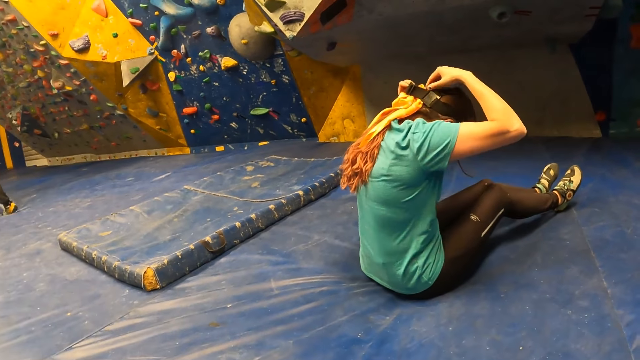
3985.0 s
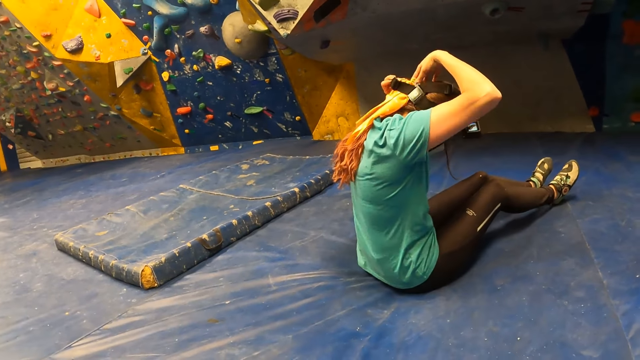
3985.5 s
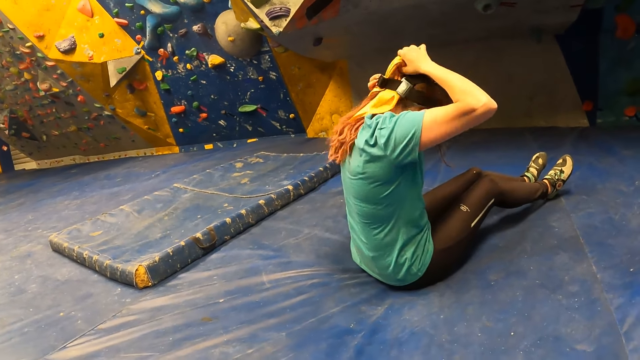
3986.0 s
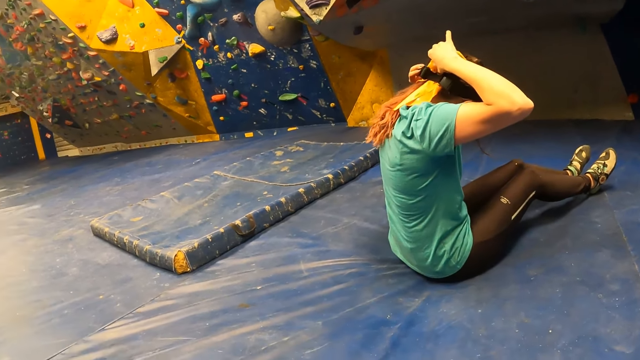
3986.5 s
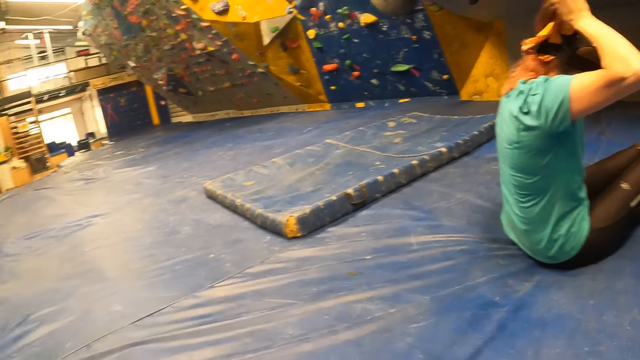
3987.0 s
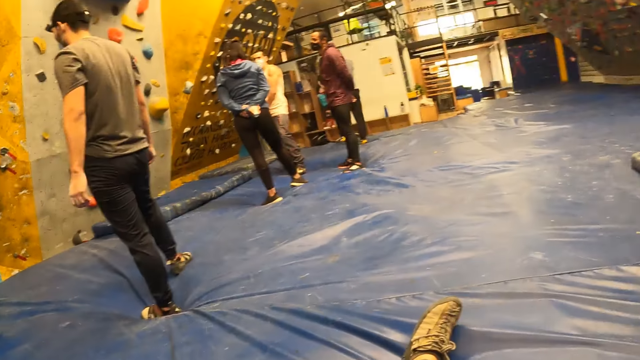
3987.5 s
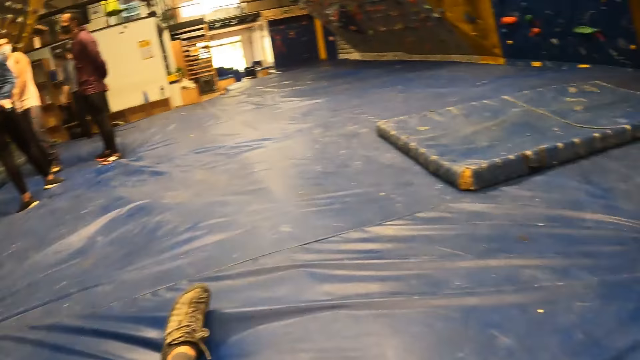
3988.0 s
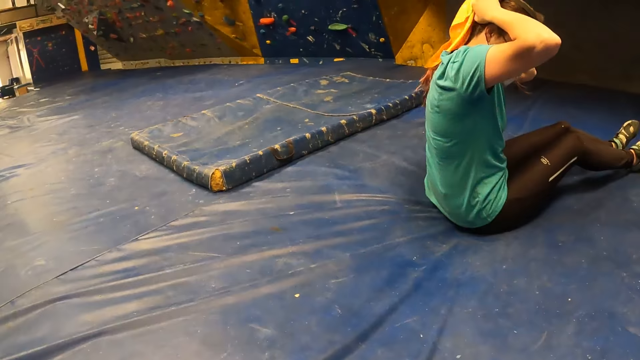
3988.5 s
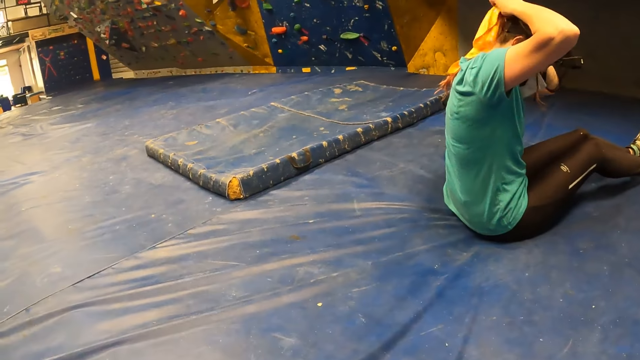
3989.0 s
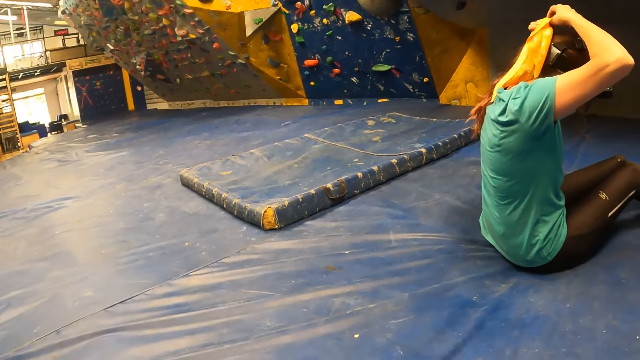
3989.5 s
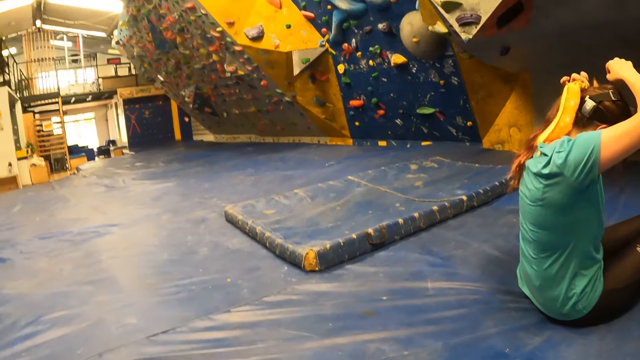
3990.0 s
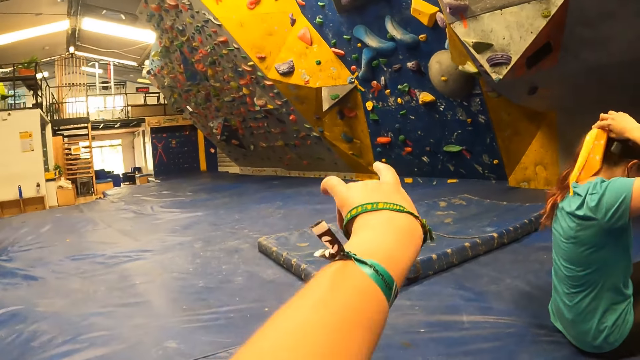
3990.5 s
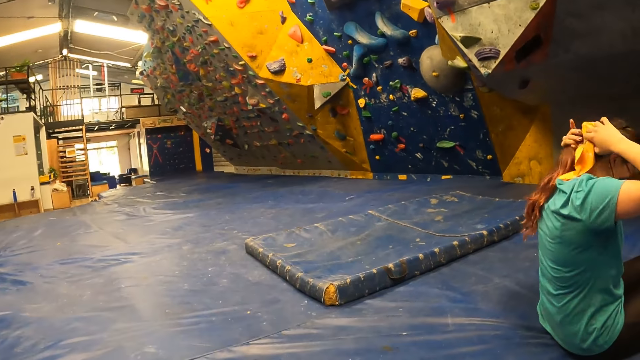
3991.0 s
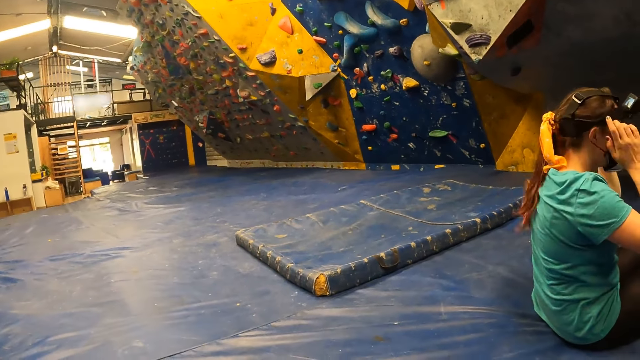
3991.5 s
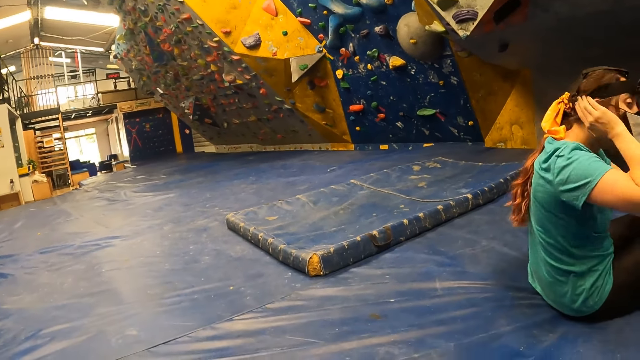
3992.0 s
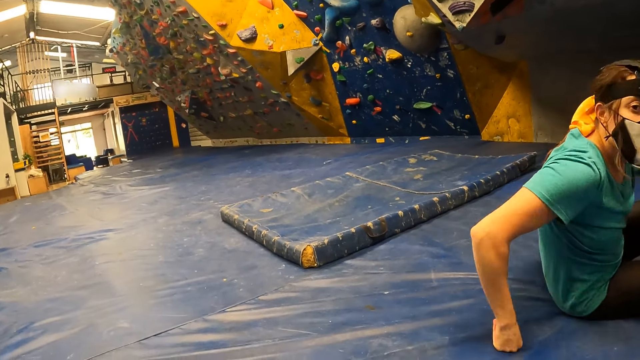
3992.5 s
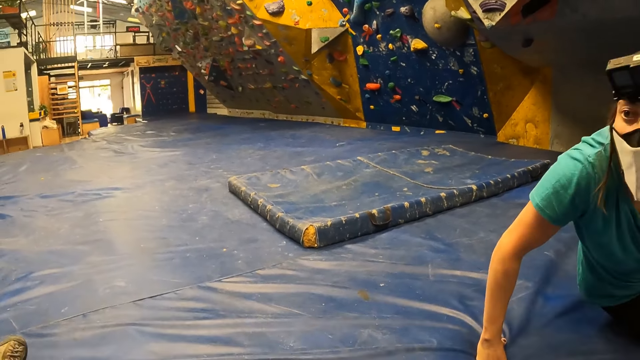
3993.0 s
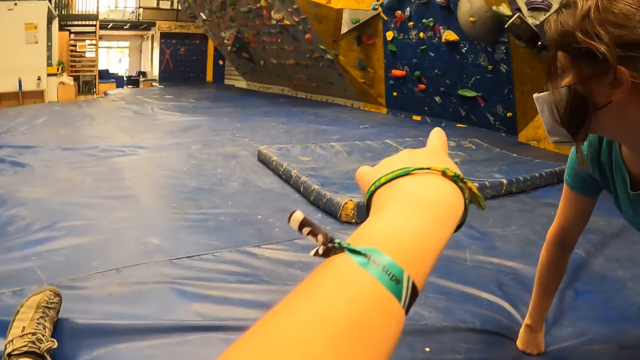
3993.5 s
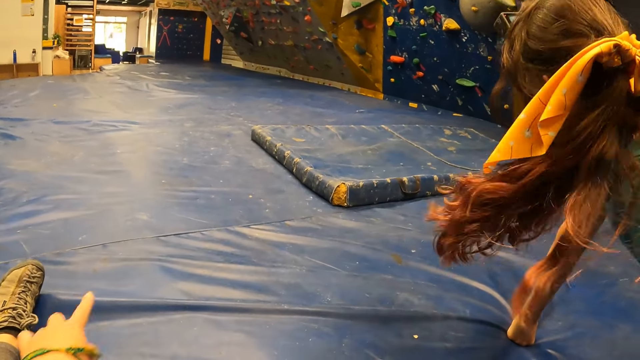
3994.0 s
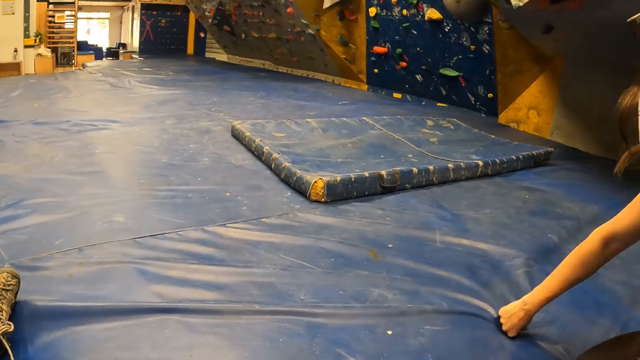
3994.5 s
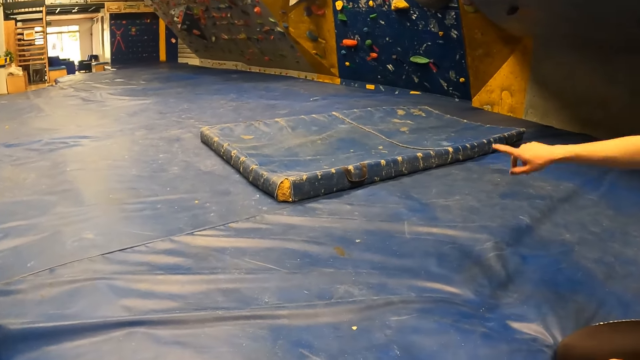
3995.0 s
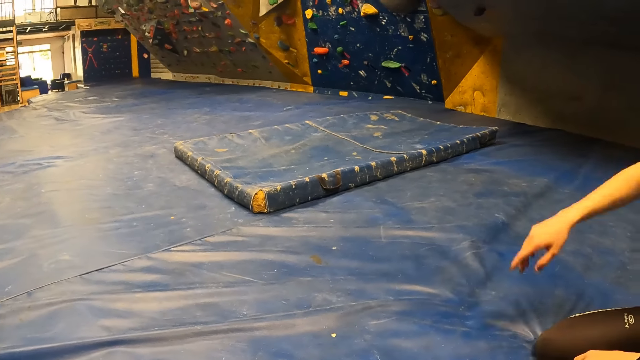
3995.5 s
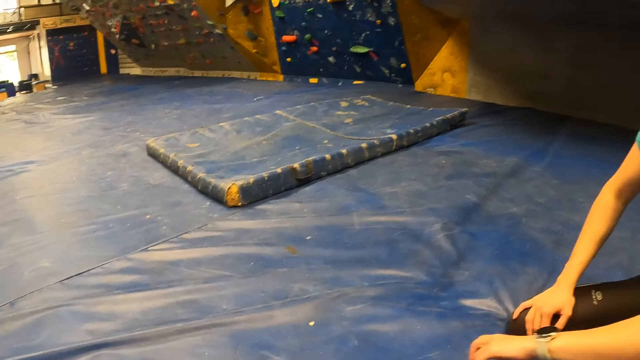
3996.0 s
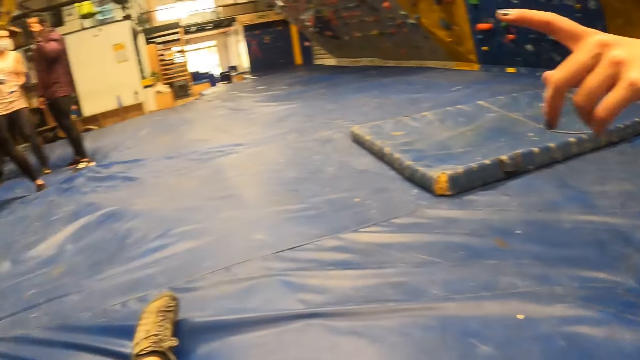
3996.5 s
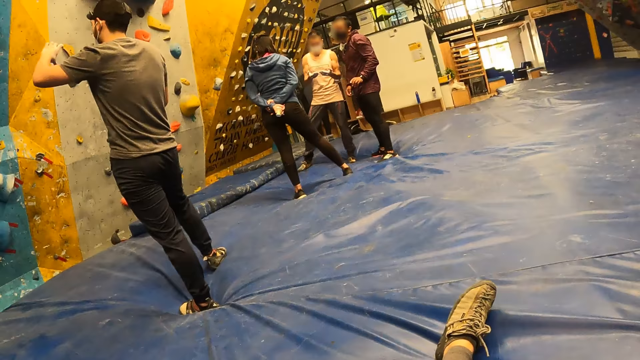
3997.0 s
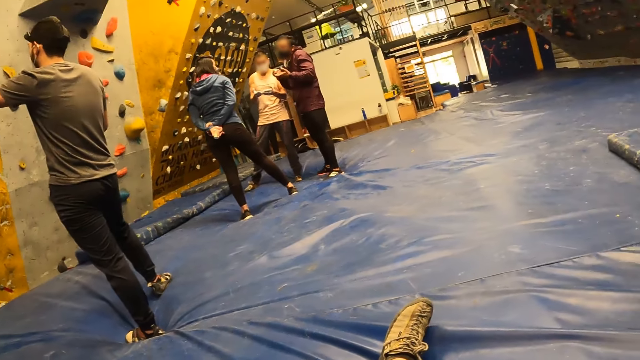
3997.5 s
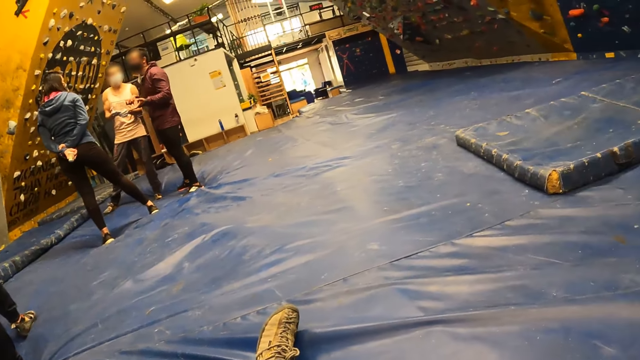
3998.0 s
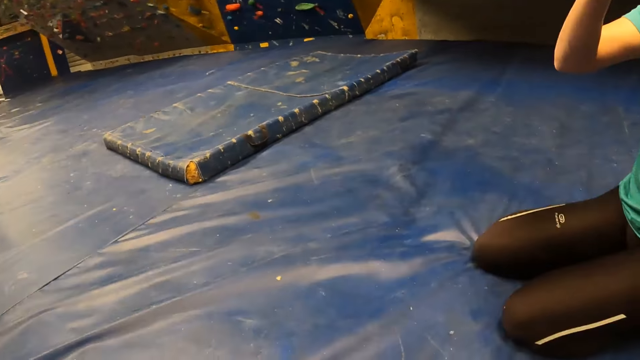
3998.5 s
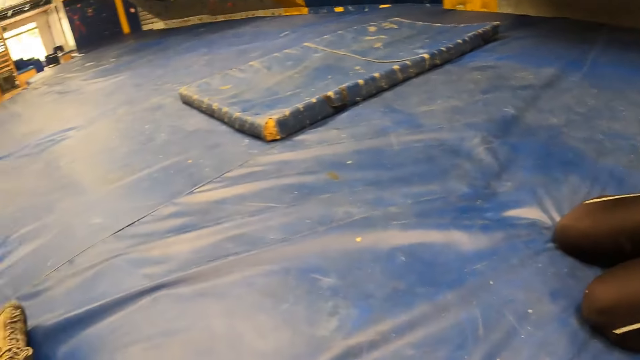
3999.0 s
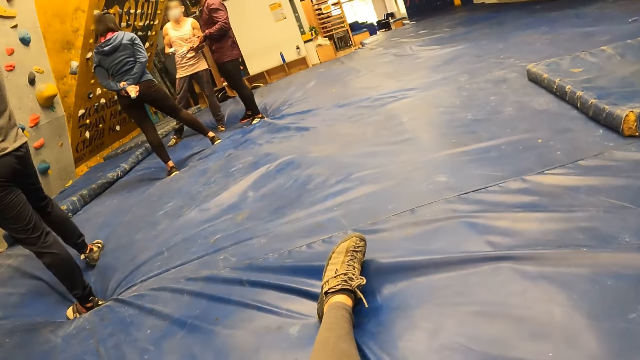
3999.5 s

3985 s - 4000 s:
The camera wearer points at the wall. They interact with a woman. A person touches the wall. The person points at the wall. Another person talks to the colleague.

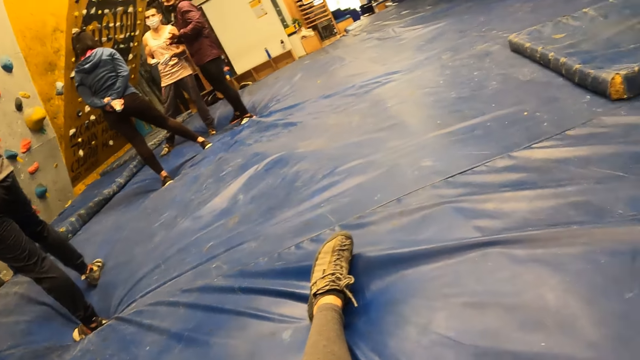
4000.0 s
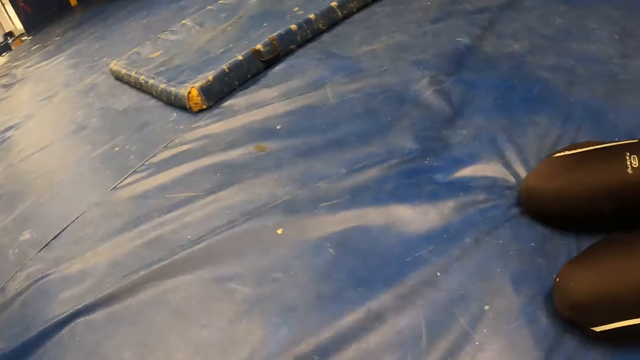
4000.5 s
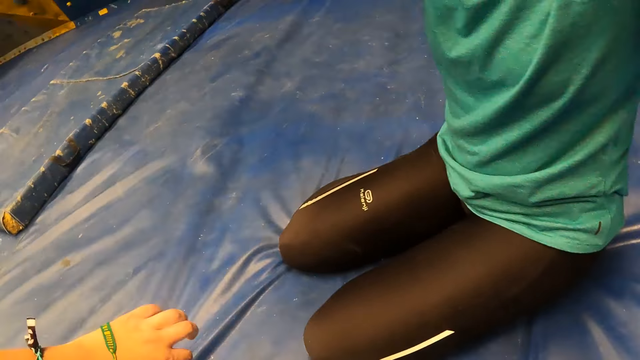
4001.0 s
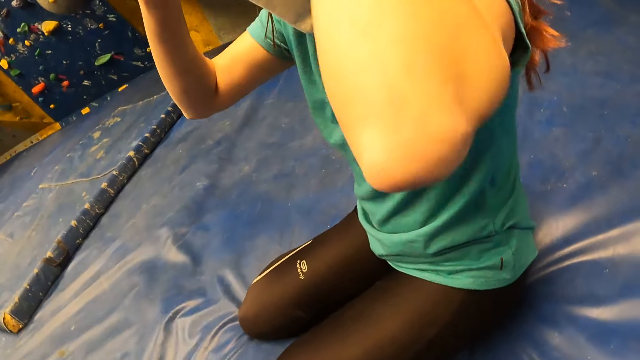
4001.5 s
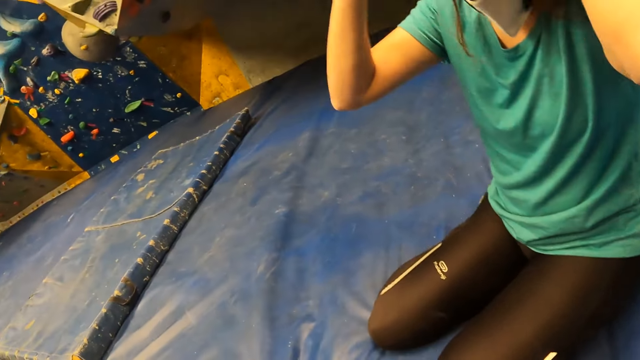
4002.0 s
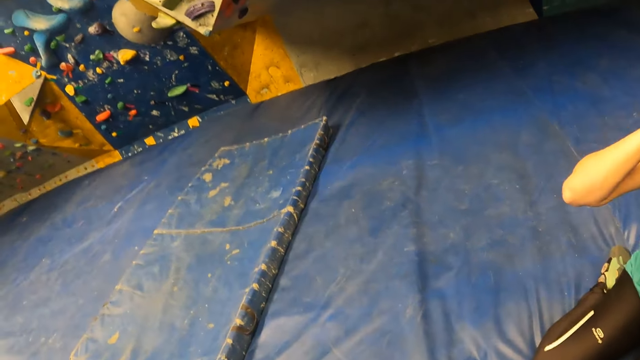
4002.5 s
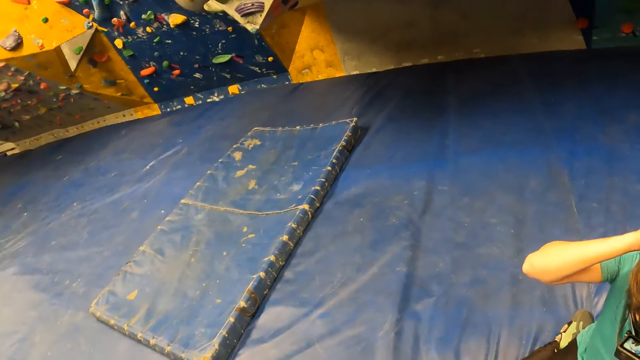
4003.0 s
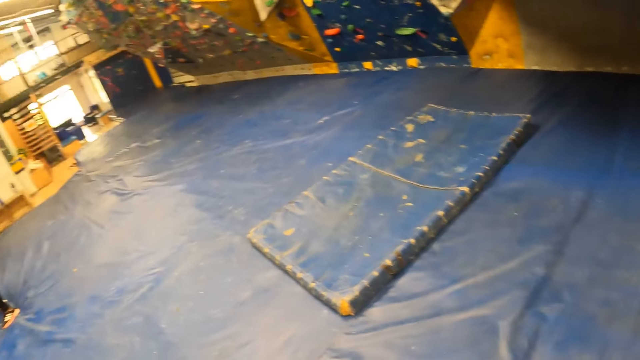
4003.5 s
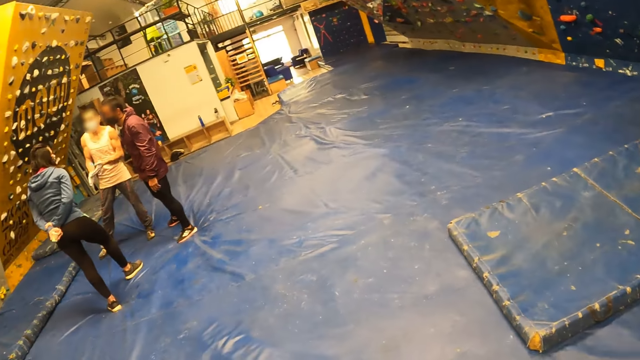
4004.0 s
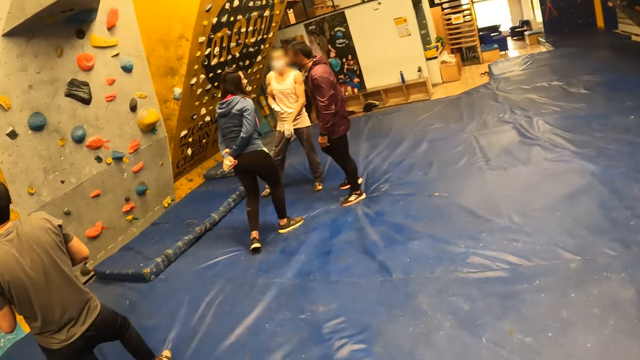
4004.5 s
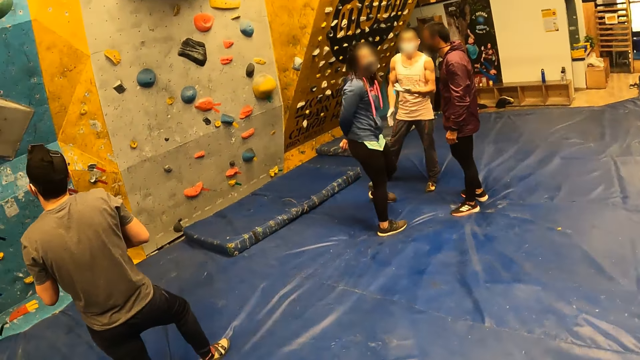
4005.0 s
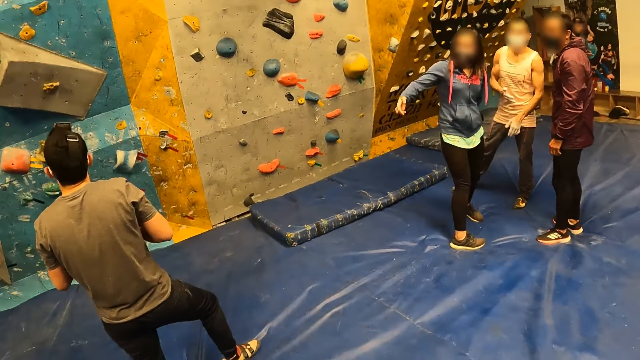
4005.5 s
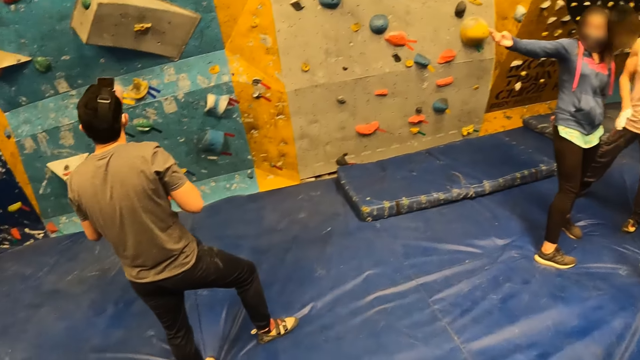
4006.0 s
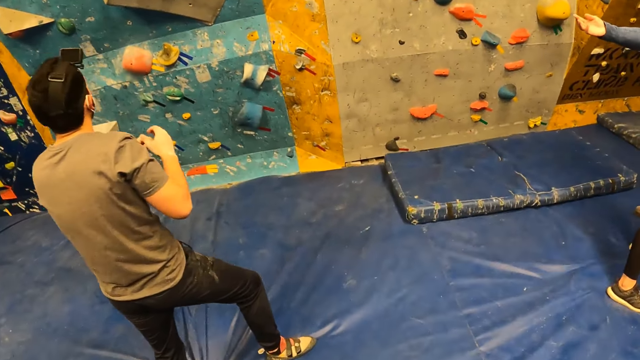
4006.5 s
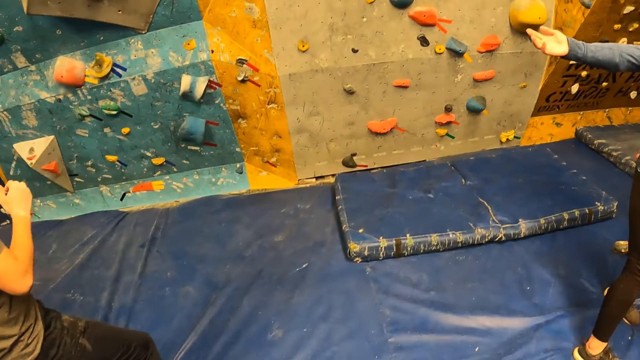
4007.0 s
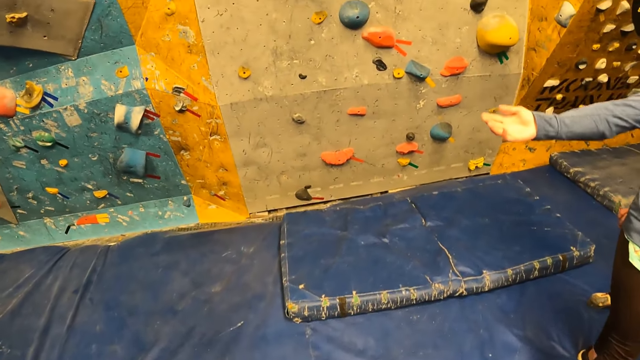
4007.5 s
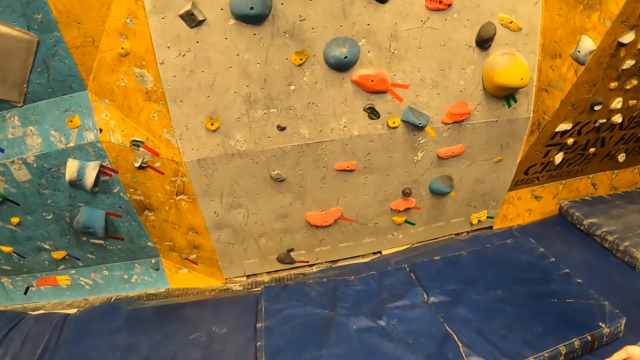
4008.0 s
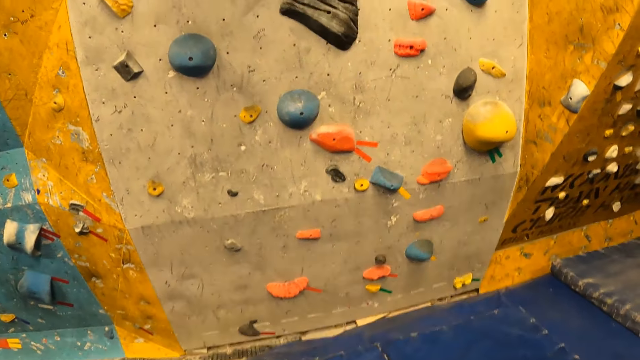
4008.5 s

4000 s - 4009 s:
The camera wearer stares at the wall. A woman adjusts the recorder on her head with both hands. The woman moves the hand up.
